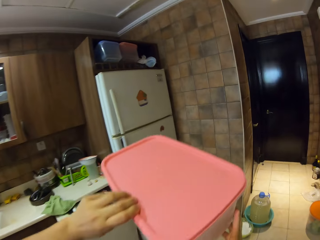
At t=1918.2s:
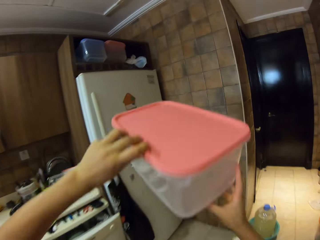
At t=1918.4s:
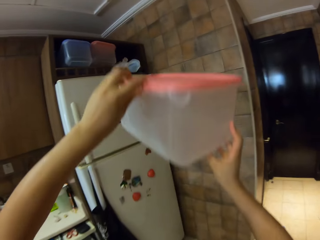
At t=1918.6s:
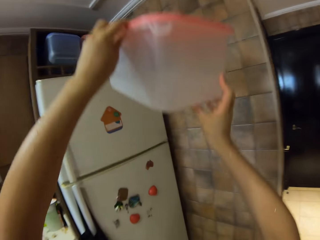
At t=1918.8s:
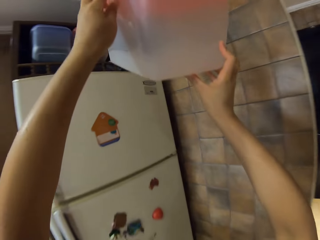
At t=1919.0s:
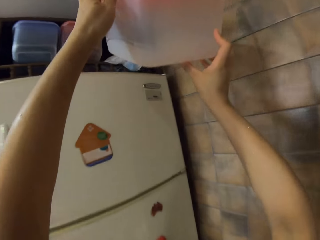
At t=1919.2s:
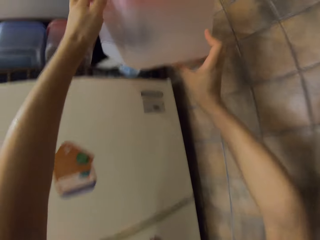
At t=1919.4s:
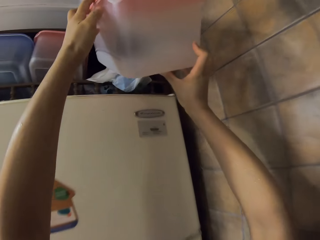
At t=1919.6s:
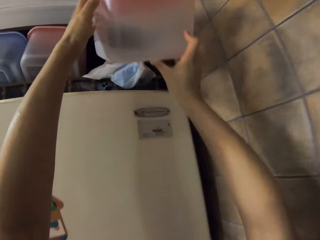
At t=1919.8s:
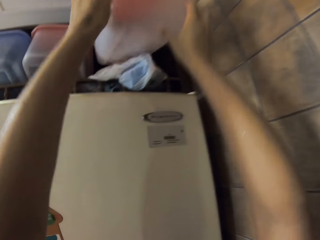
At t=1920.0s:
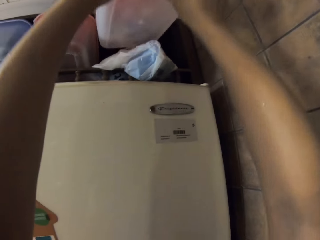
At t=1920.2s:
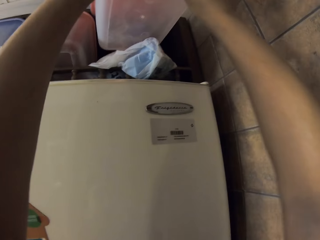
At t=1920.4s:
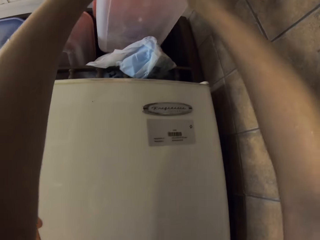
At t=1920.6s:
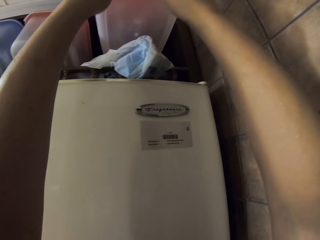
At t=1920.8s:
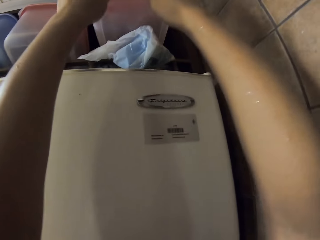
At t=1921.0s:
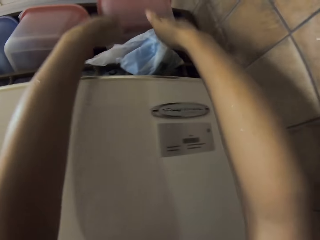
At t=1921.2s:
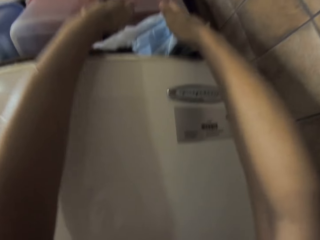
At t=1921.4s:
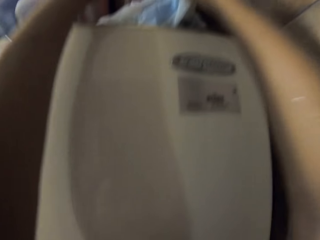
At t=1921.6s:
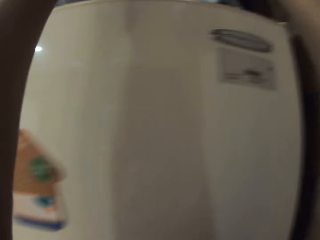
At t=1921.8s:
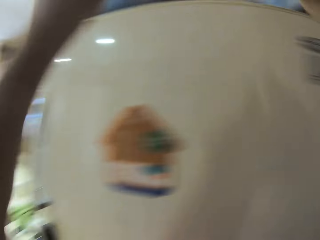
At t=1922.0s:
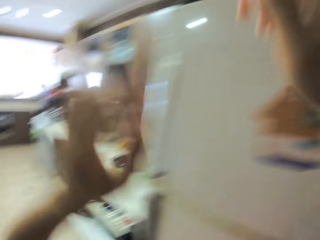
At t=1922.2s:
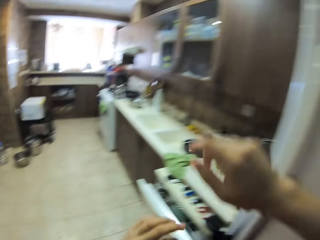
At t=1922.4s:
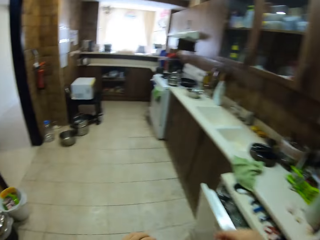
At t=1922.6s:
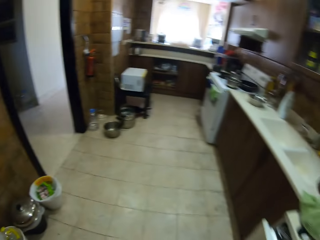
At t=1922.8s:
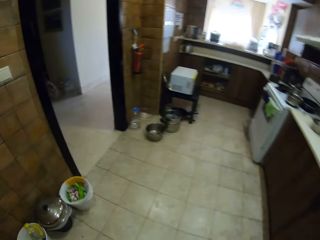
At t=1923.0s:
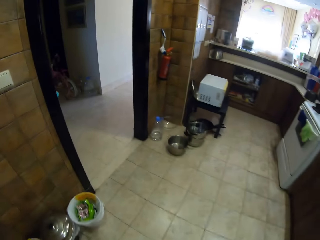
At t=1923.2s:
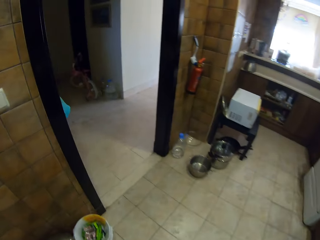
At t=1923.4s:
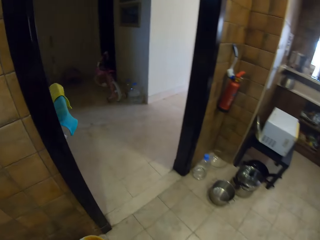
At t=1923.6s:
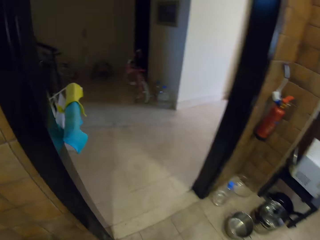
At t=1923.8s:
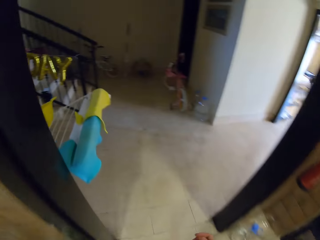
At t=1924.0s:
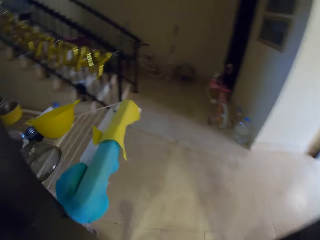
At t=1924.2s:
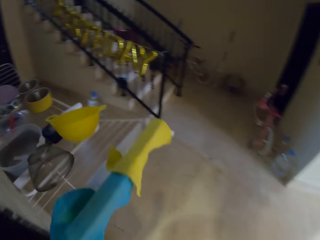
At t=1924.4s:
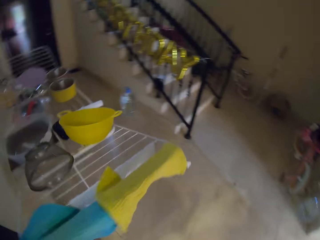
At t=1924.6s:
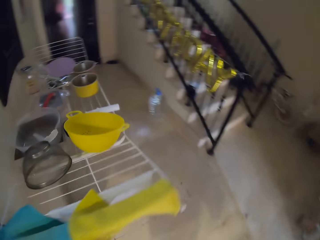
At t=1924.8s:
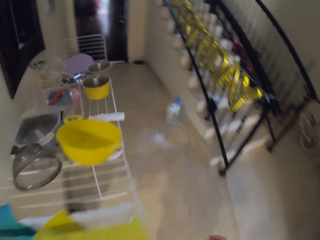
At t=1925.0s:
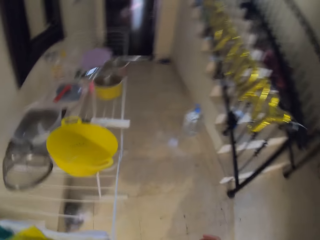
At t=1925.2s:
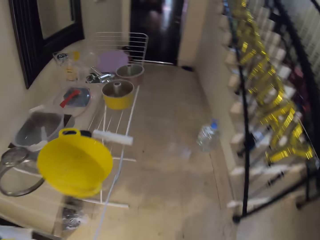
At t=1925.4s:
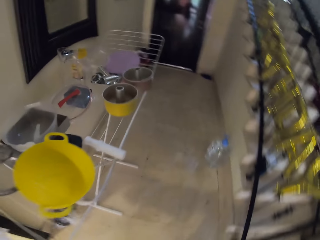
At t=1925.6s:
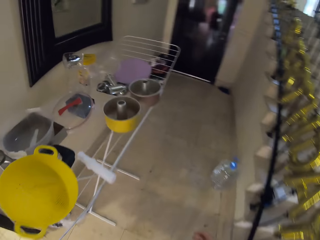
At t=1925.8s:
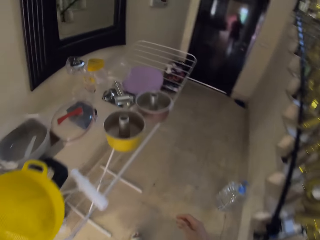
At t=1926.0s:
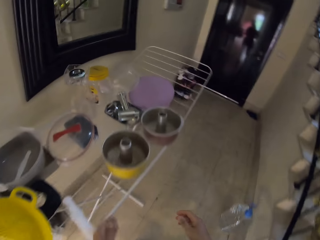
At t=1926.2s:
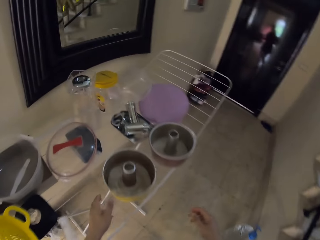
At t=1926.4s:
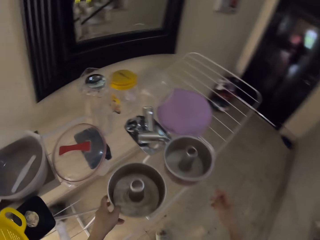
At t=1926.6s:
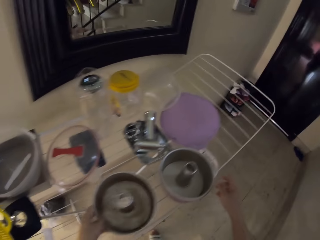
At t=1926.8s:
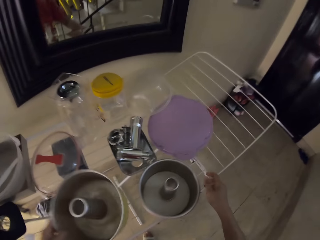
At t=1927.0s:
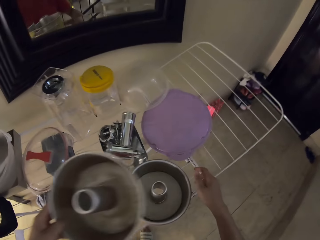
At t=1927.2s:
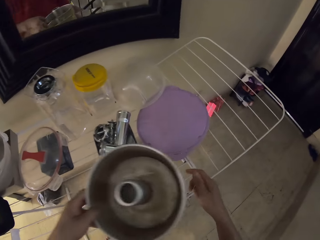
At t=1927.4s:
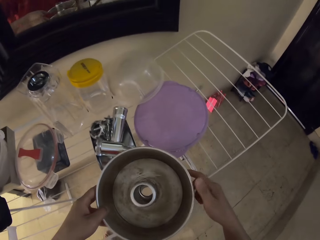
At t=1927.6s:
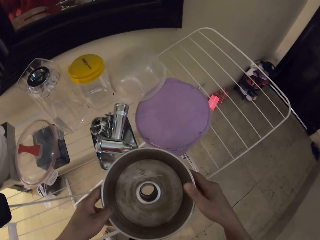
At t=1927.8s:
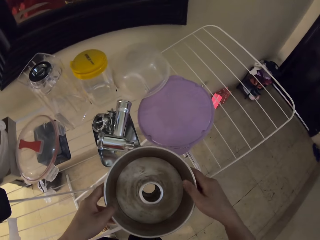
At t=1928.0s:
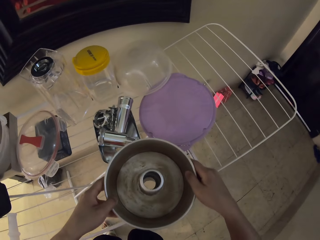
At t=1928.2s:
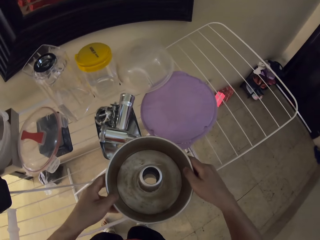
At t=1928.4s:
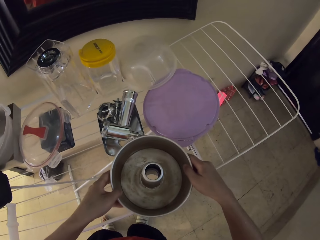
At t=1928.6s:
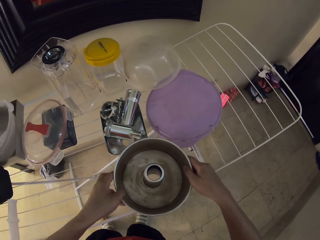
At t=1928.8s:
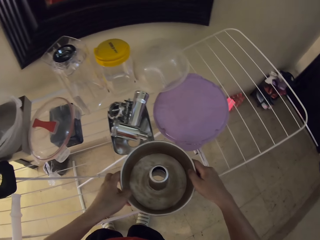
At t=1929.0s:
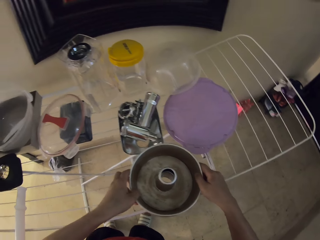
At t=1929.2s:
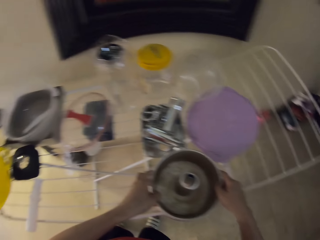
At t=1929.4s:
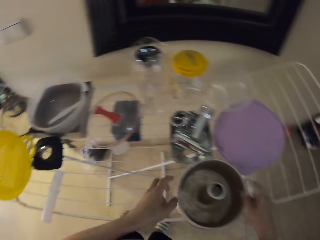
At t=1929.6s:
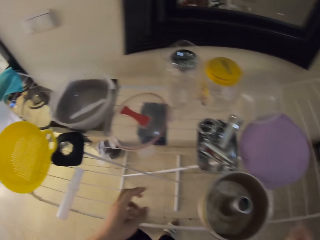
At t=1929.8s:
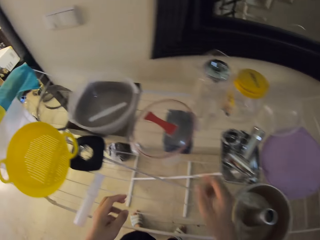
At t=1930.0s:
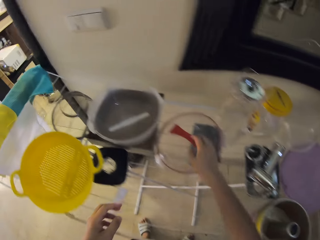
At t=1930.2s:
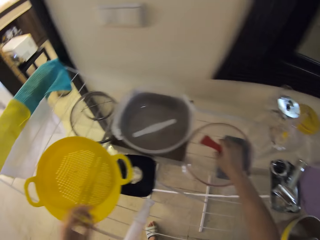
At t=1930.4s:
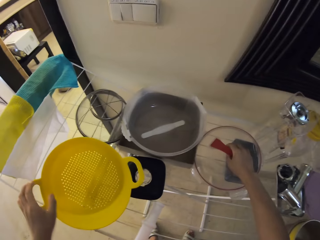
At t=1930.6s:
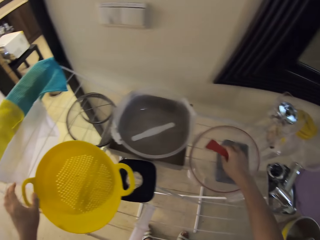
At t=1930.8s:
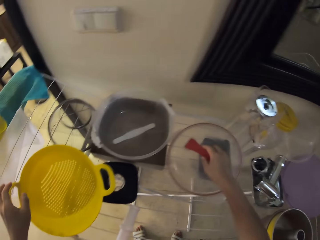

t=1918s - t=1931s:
The camera wearer puts the bowl or container on top of the fridge. They turn around the kitchen. They walk in the house. They put the baking molds together. They fix tools.

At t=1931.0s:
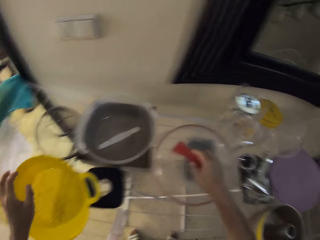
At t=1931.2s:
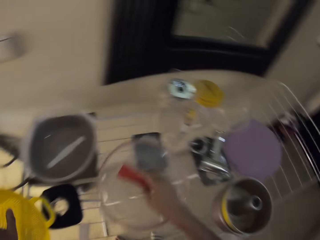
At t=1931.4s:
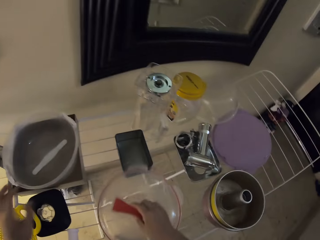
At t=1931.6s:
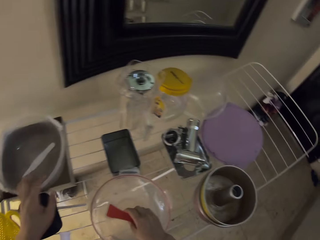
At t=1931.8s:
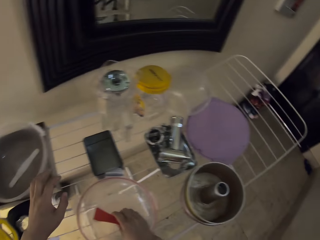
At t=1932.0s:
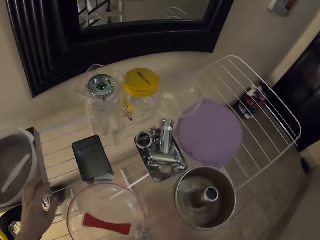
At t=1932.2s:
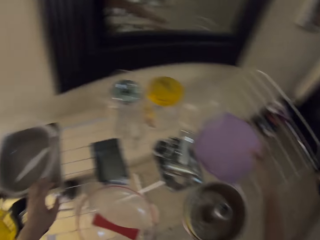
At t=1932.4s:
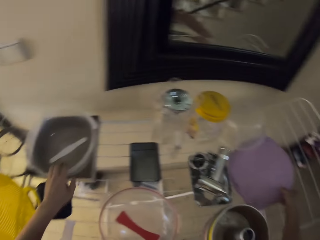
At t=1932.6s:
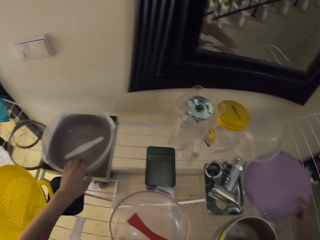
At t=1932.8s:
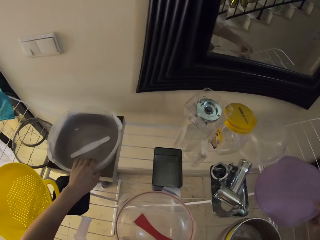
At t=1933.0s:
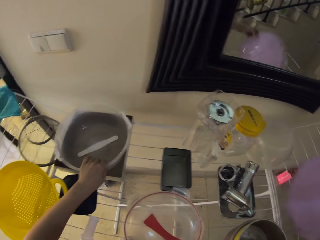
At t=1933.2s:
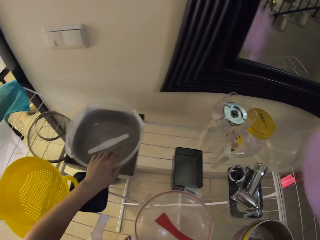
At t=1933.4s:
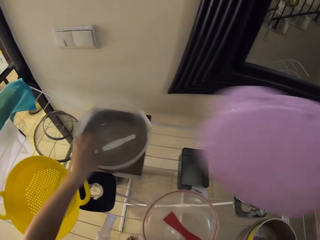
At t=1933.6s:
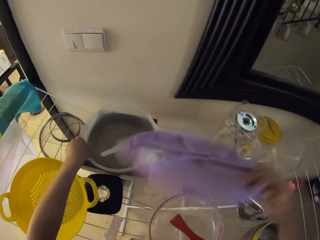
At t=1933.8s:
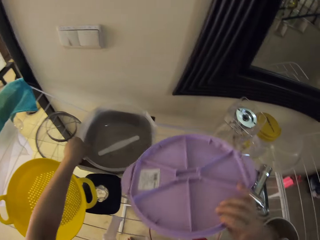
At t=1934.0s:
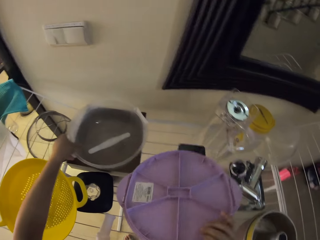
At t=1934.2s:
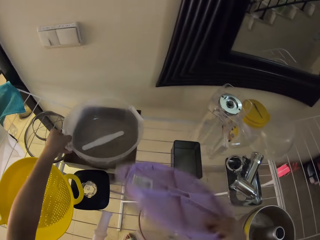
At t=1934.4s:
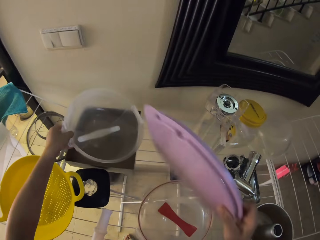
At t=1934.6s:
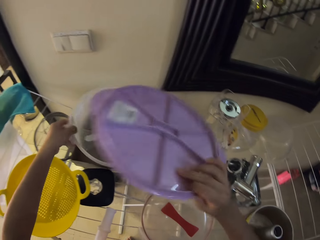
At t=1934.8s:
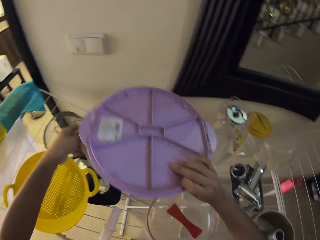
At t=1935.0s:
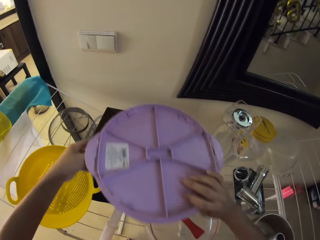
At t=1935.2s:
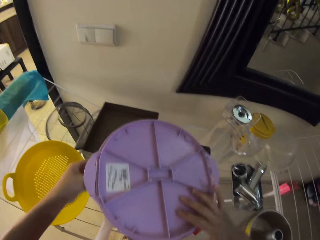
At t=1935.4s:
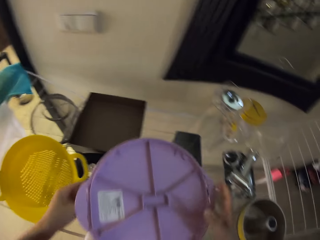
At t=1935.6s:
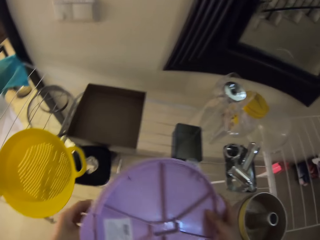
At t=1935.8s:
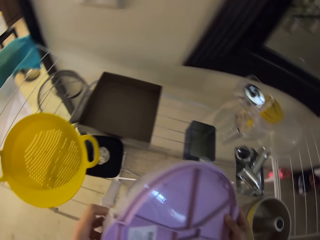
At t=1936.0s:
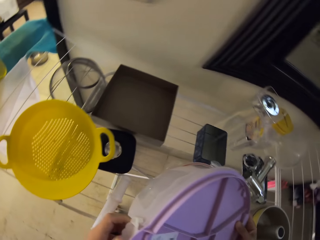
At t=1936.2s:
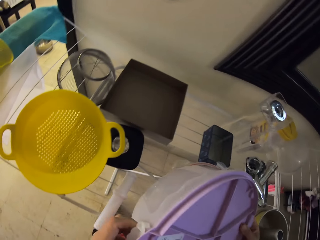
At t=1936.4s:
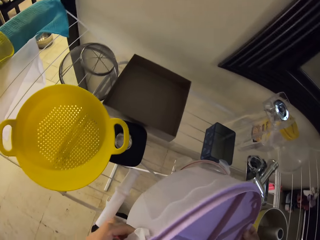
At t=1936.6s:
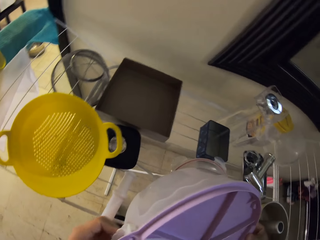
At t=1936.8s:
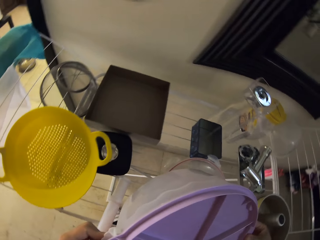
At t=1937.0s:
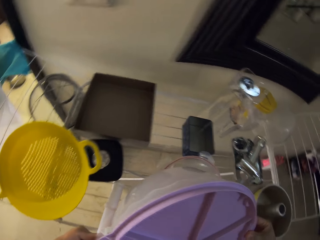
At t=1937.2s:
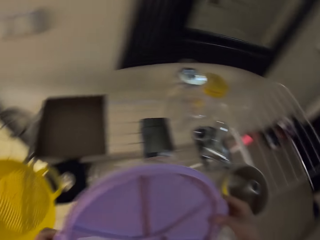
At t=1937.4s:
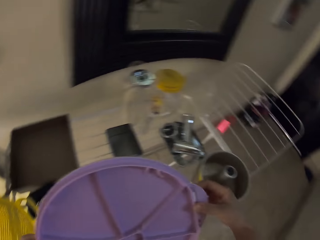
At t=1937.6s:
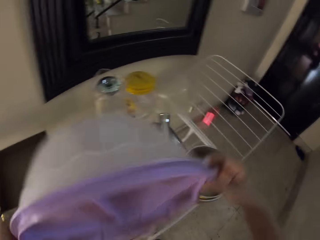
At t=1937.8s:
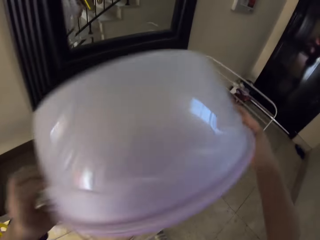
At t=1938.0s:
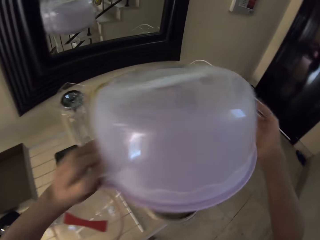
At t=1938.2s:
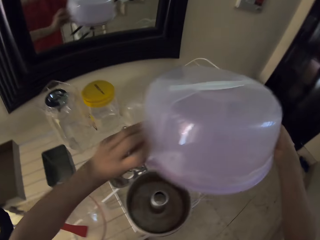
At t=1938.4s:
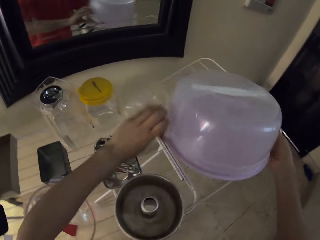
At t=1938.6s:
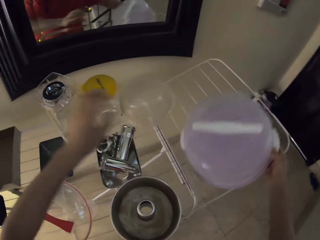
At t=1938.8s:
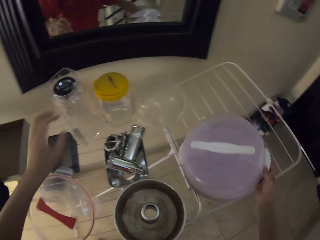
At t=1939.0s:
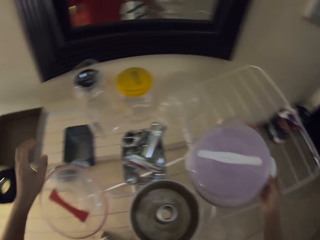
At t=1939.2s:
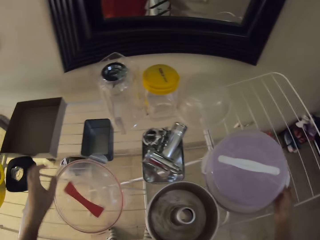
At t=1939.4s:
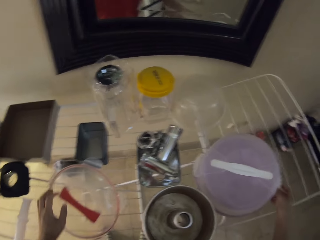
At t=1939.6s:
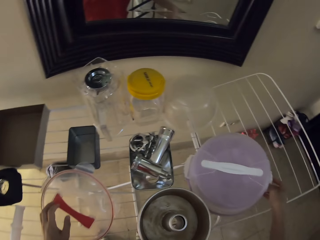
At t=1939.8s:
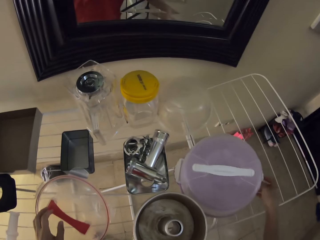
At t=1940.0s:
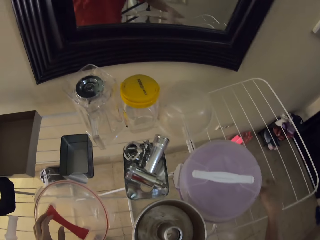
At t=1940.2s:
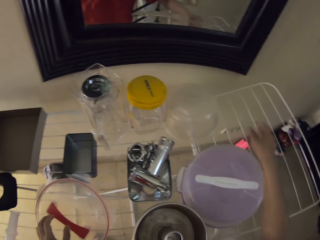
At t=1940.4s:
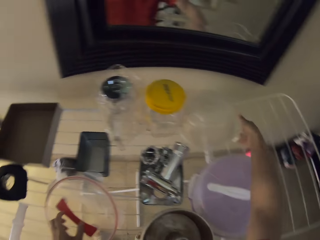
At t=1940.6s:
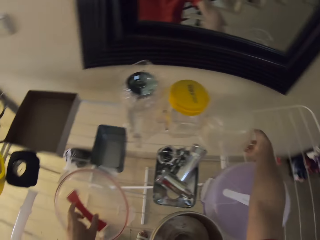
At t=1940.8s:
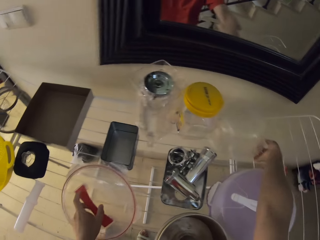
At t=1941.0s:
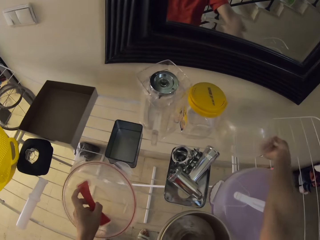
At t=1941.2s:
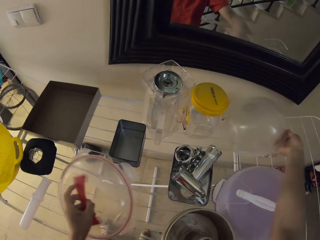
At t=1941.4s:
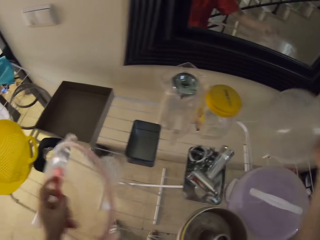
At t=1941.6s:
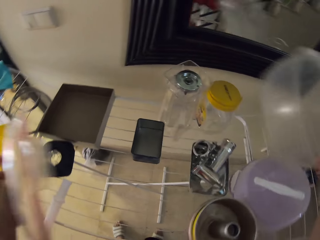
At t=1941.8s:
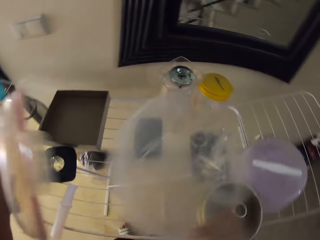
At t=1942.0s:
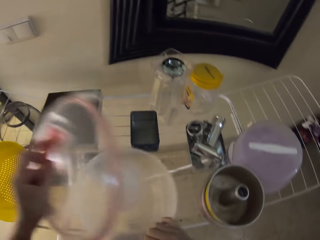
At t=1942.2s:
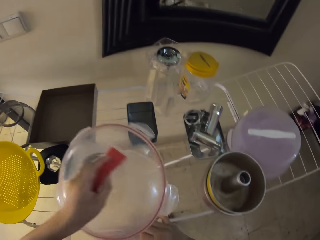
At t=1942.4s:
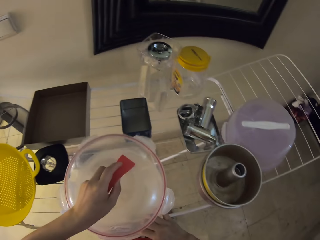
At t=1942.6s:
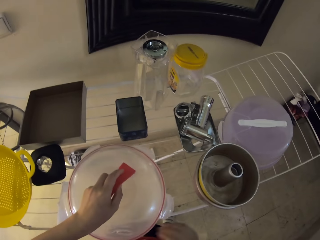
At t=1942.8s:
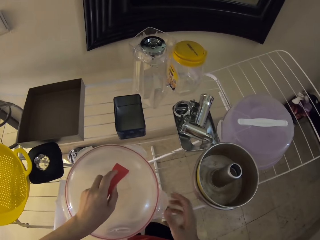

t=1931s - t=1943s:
The camera wearer picks a lid from the stand. They move the lid. They place the lid on the stand. They pick a lid from the stand. They close a bowl with the lid. They place the bowl on the stand. They pick a bowl from the stand. They pick another lid from the stand. They close the bowl with the lid.
